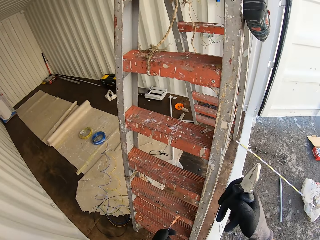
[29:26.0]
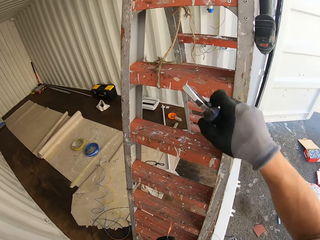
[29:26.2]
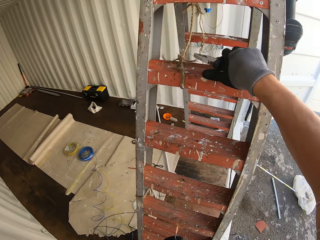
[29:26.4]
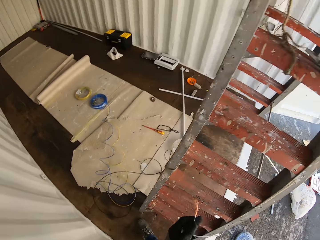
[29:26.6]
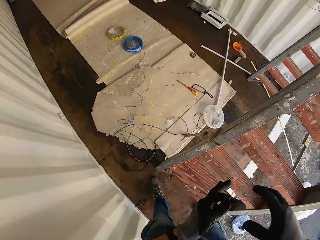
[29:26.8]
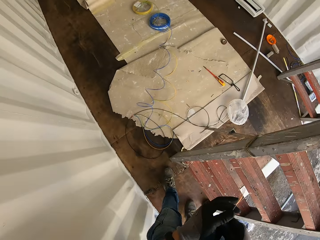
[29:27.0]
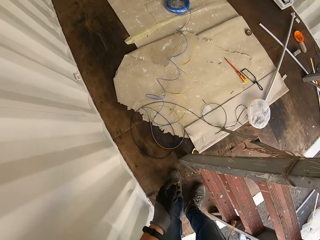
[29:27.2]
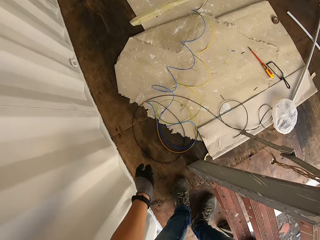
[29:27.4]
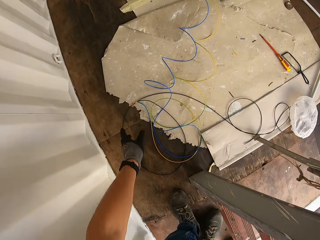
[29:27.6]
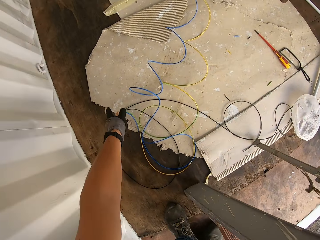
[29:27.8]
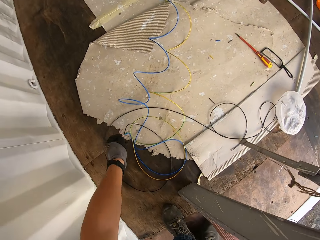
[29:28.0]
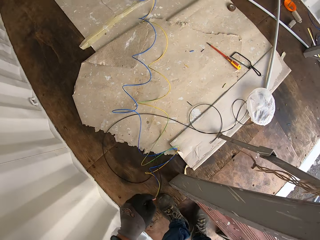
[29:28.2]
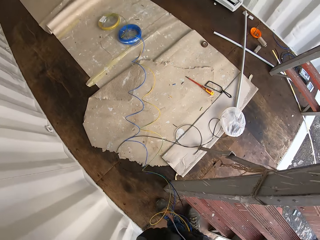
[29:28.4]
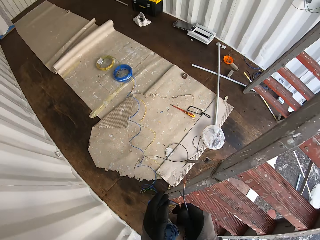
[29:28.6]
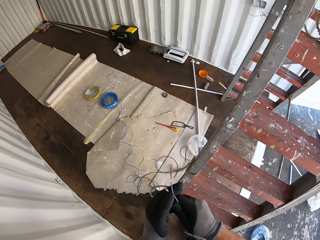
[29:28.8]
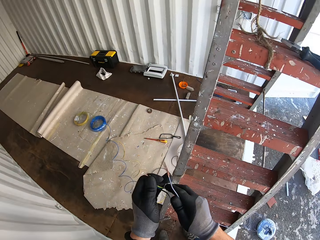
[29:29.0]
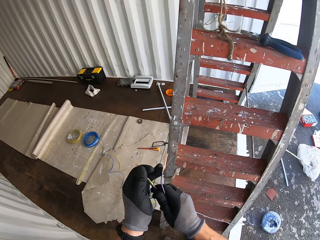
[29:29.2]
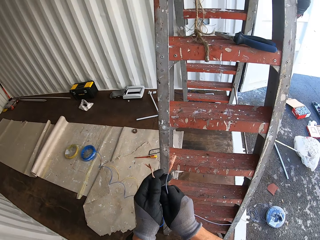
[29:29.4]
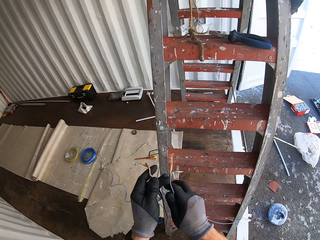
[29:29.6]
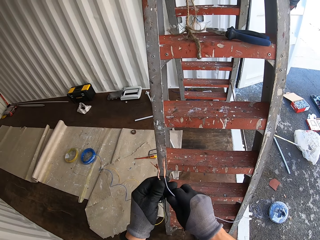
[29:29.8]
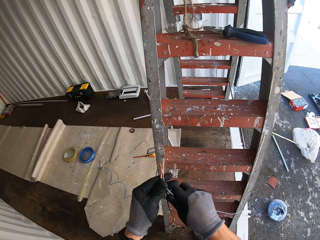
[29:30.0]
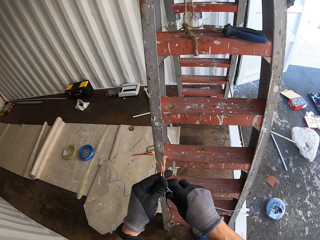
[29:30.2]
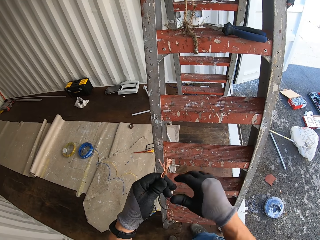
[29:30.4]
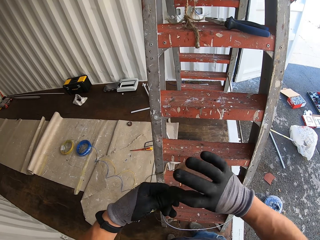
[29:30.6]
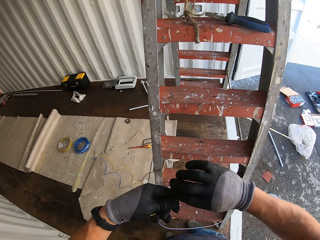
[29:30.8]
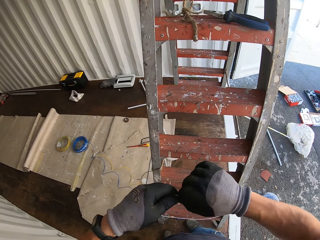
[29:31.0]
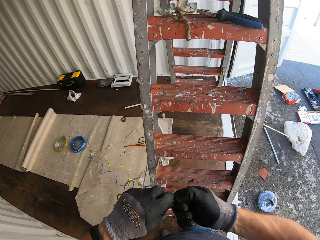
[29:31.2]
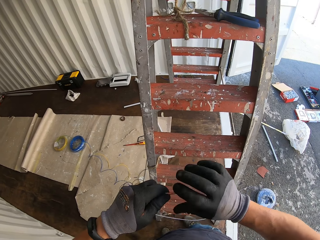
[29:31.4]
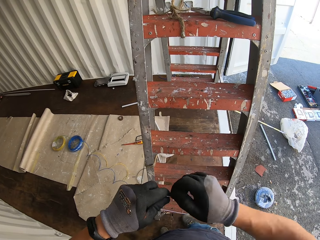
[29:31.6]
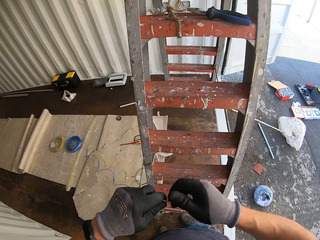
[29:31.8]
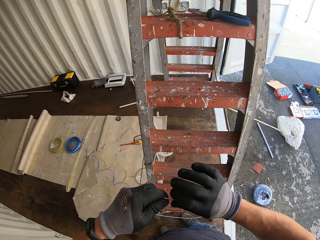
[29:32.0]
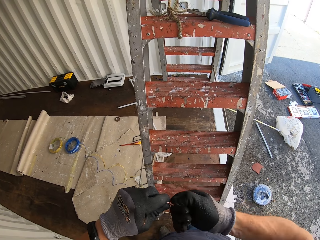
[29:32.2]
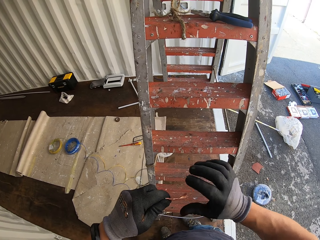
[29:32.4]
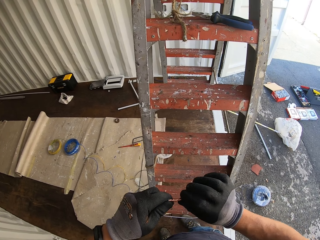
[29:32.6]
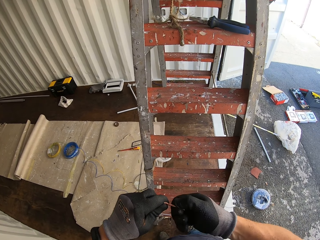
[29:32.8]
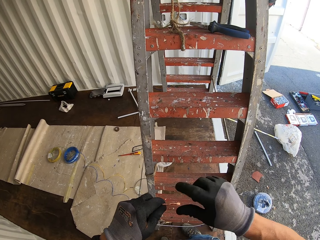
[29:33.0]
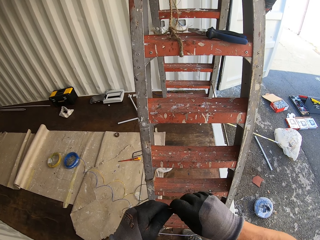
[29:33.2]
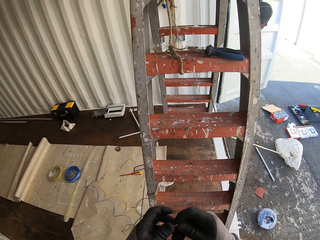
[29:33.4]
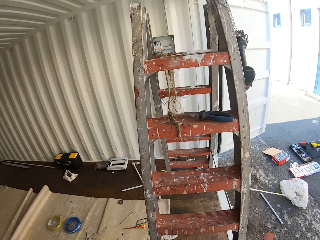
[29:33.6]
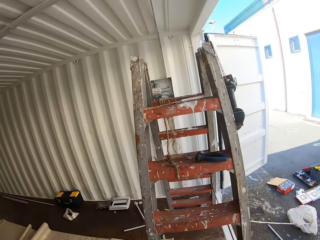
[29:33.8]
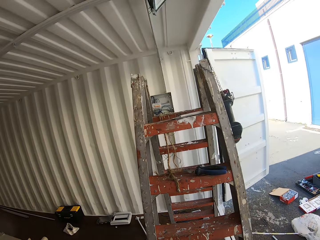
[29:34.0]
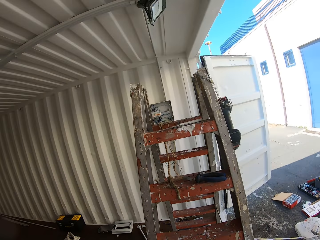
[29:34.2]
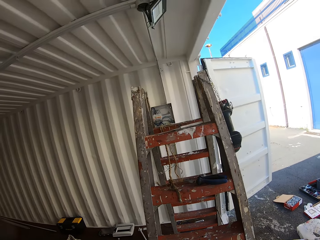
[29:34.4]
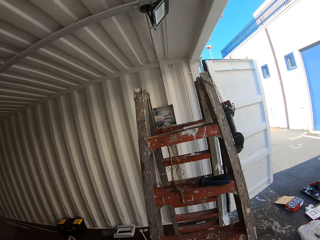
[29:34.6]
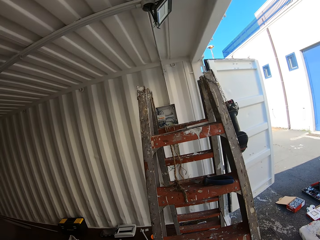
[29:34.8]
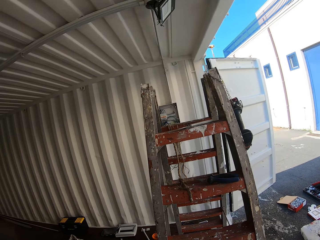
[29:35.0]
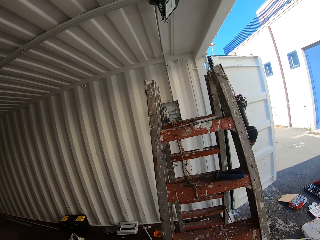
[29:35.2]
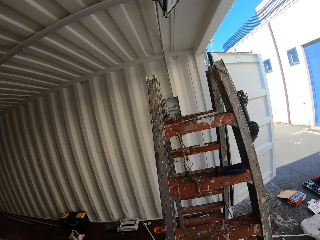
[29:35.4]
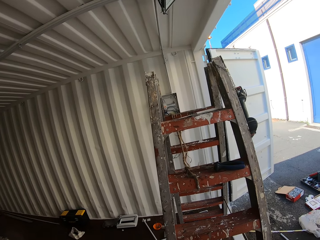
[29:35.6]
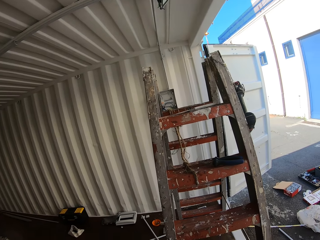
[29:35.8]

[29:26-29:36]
The camera wearer puts the pliers on the ladder and holds a wire. They climb the ladder. They hold the wire again. They grab wires on the floor. They hold the wires together. They twist the wires together in hands. They gaze at the ladder.

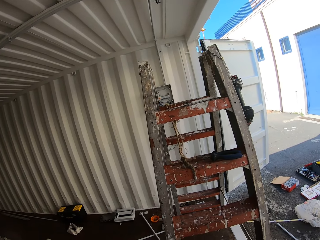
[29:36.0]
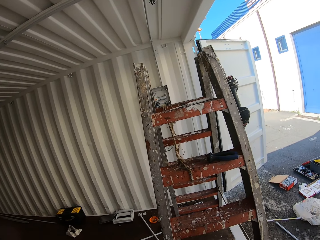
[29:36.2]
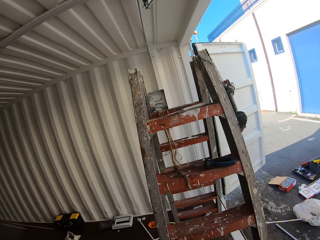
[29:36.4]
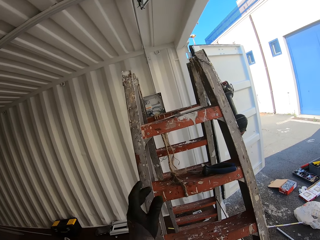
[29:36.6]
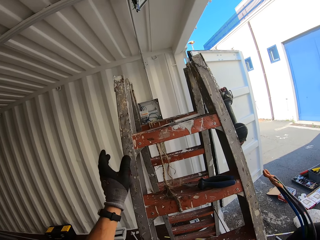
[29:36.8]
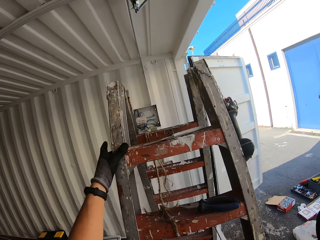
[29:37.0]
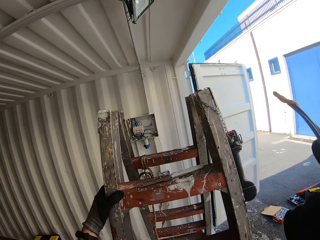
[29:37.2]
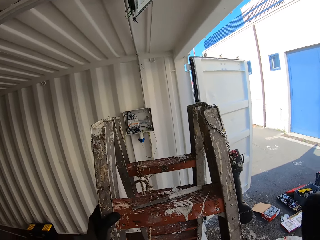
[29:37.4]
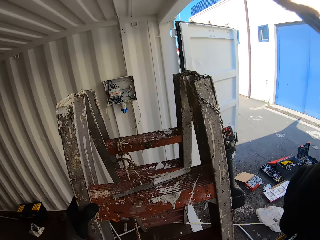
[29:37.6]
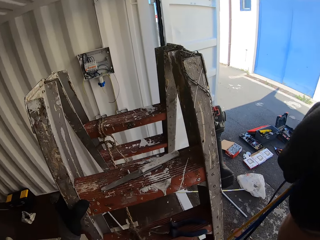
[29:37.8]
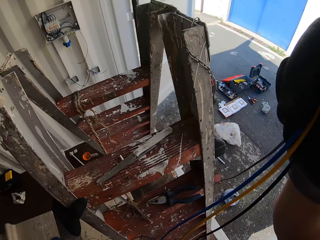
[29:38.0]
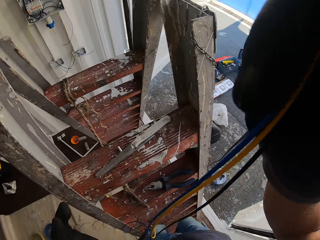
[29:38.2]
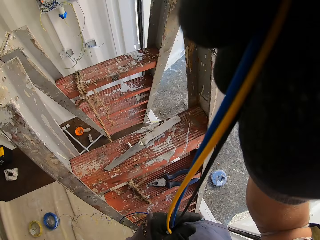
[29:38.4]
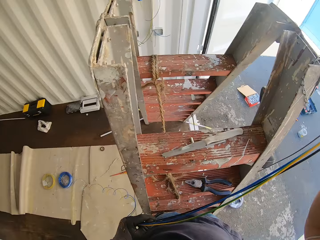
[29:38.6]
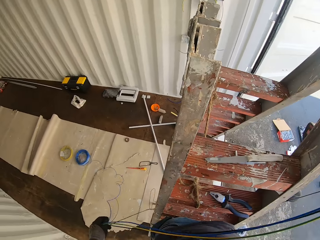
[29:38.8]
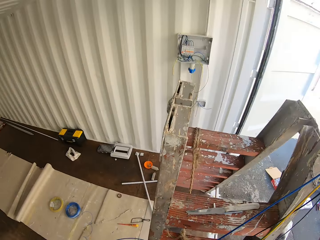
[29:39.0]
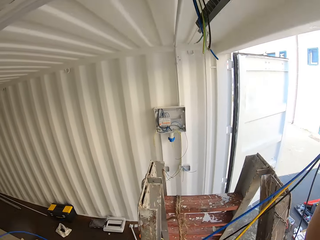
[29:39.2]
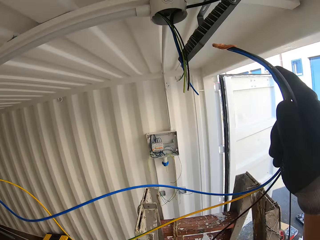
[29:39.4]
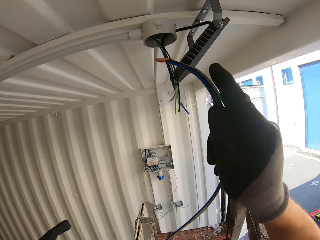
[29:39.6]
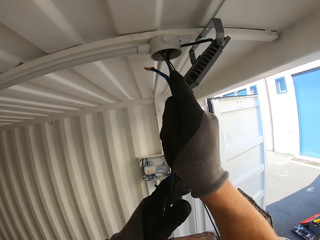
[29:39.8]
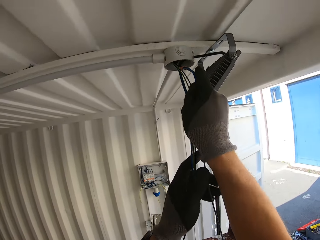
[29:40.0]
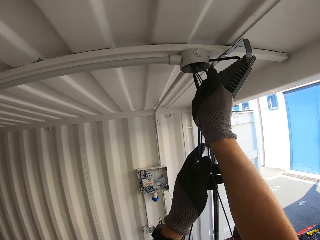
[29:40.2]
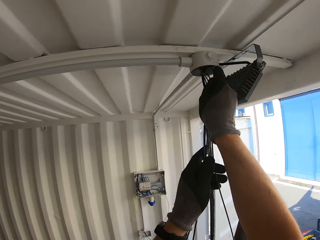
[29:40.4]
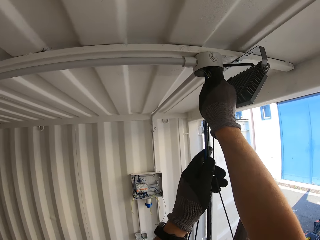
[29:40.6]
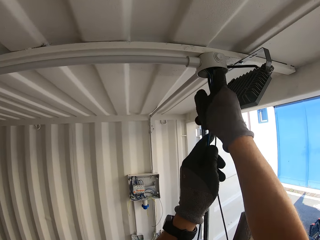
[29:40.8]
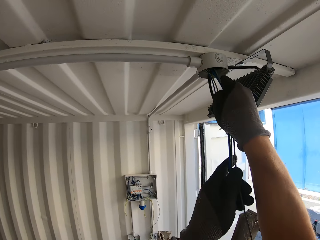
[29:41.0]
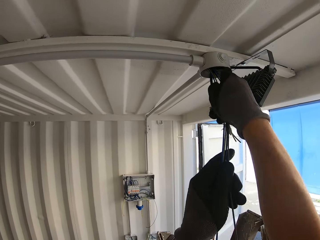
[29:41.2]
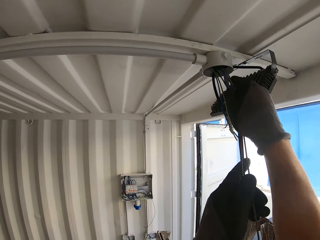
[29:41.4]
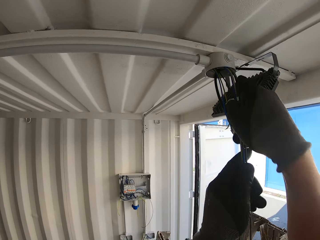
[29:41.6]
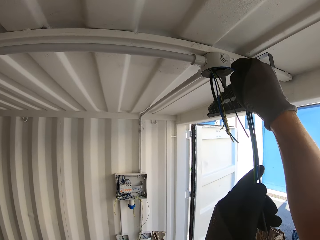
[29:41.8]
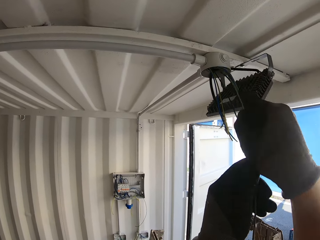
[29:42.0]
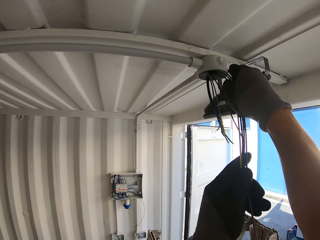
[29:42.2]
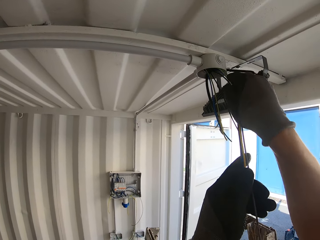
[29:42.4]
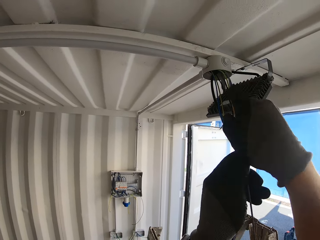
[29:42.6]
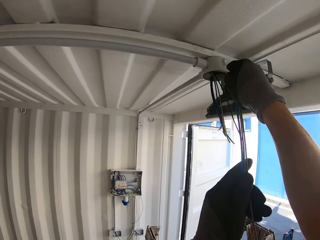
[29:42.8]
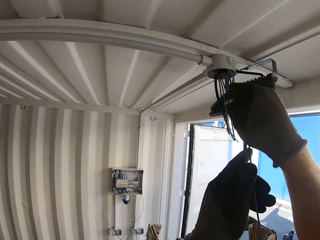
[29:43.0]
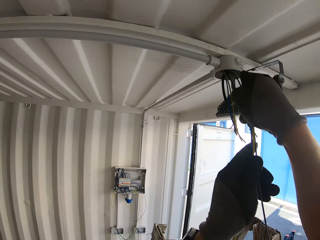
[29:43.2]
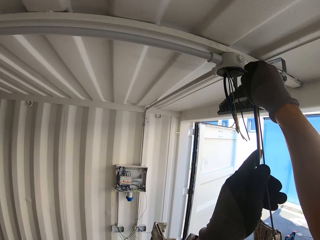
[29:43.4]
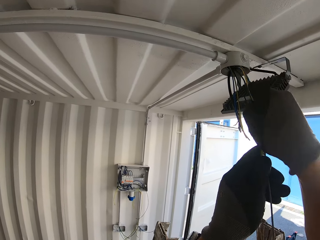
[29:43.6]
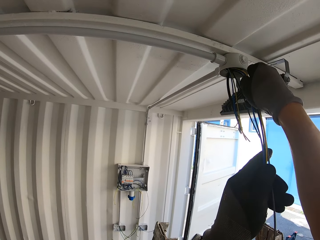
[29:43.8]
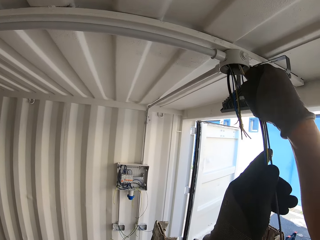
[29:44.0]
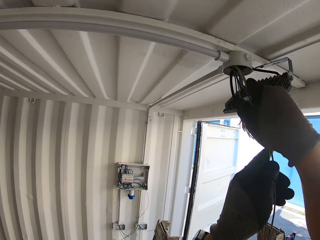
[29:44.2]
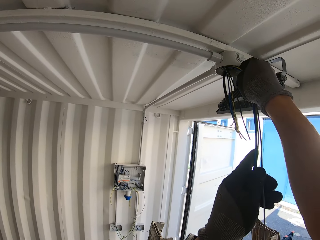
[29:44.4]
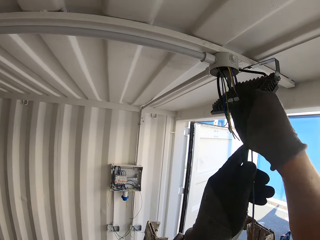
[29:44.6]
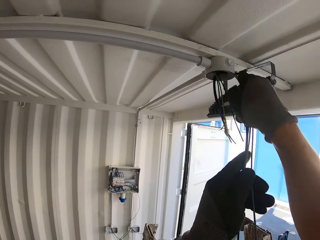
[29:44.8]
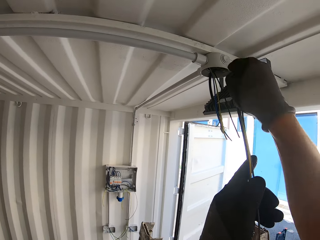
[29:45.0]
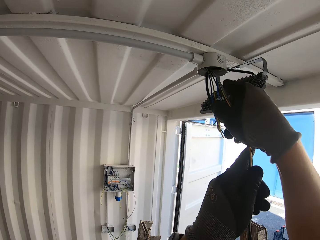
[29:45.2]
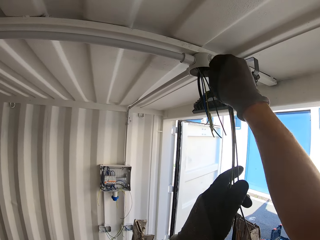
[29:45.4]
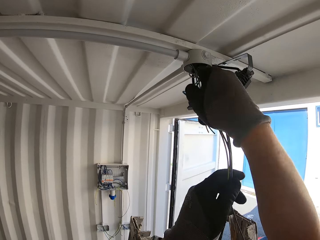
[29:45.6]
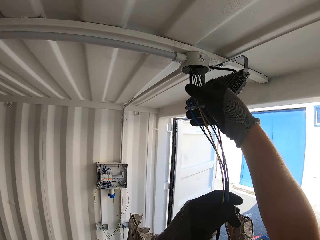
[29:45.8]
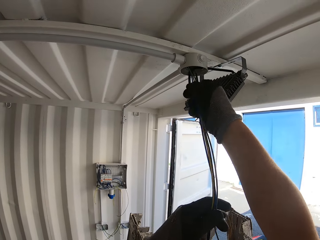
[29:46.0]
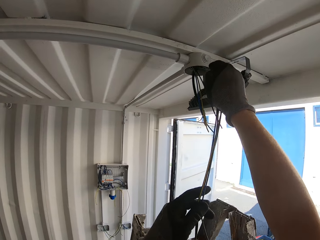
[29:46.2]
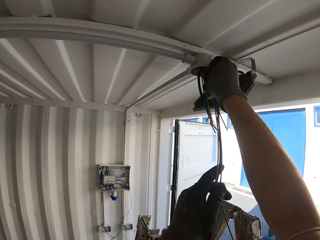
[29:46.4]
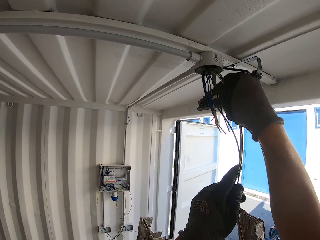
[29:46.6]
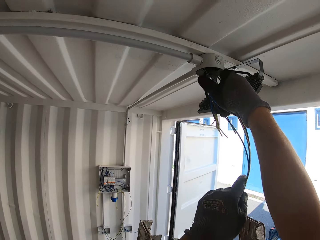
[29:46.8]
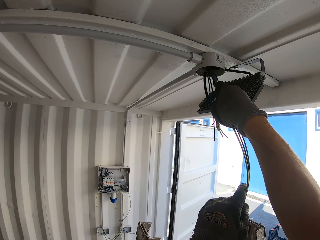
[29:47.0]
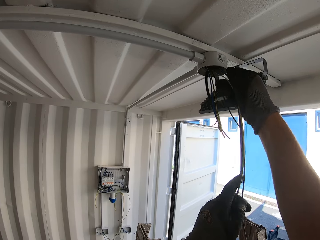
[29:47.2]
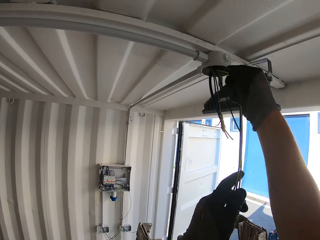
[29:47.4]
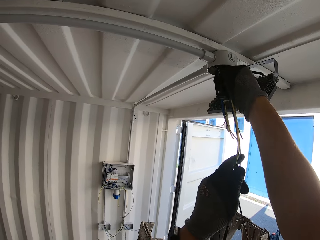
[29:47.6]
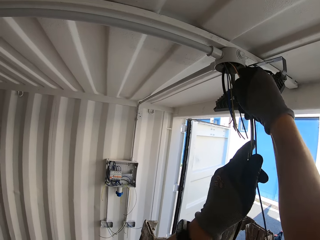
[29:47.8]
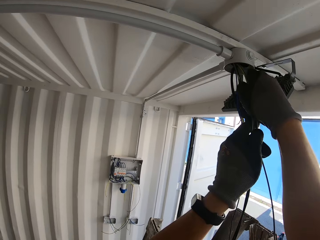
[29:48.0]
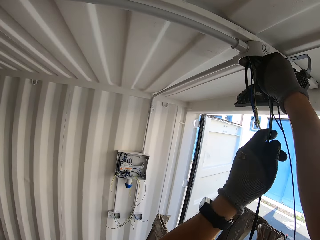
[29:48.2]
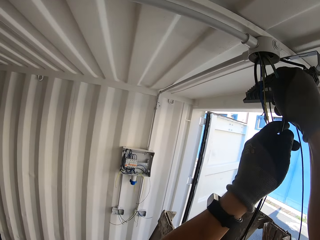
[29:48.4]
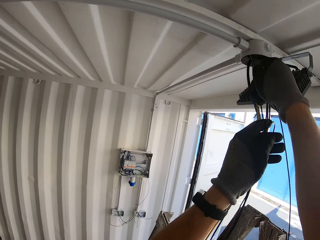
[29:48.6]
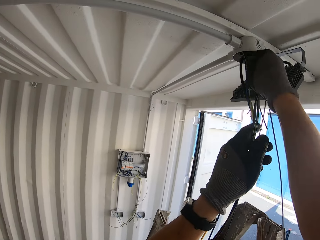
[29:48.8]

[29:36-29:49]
The camera wearer climbs the ladder with wires. They hold the wires. They insert the wires inside a junction box. They push the wires inside the conduit pipe.
